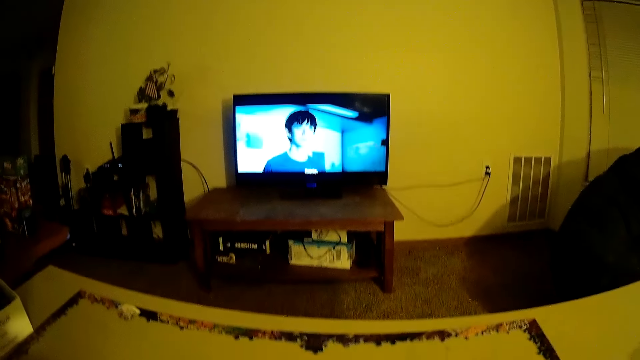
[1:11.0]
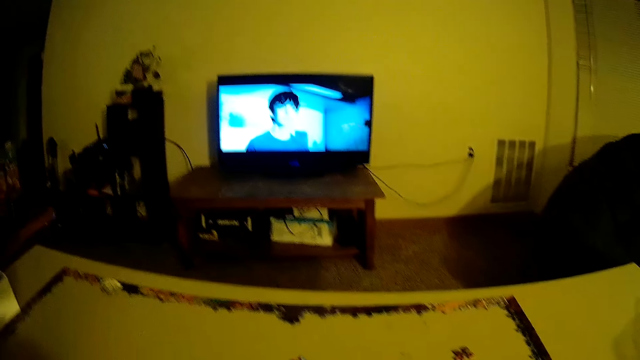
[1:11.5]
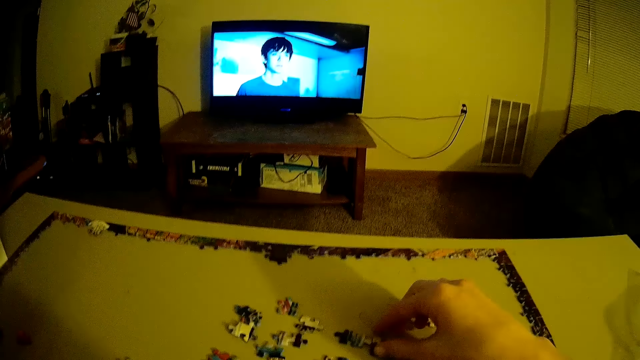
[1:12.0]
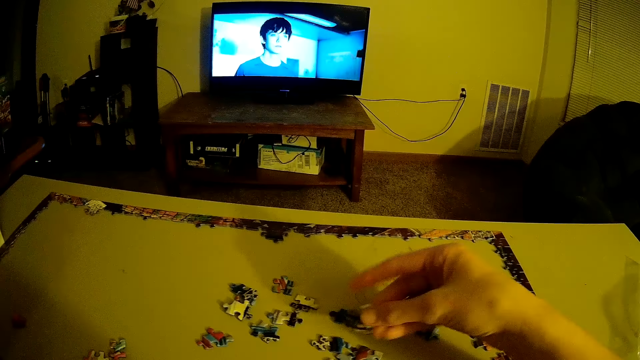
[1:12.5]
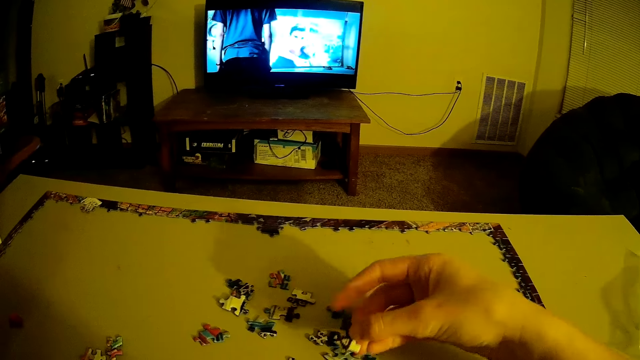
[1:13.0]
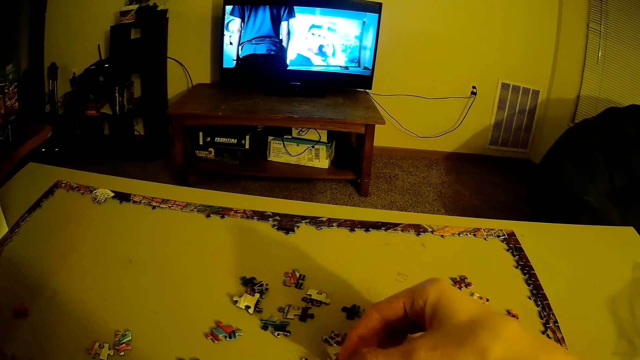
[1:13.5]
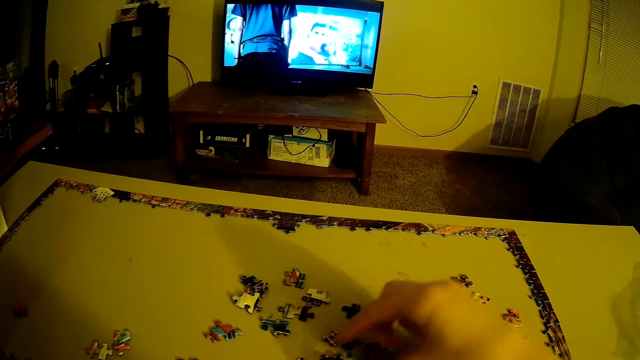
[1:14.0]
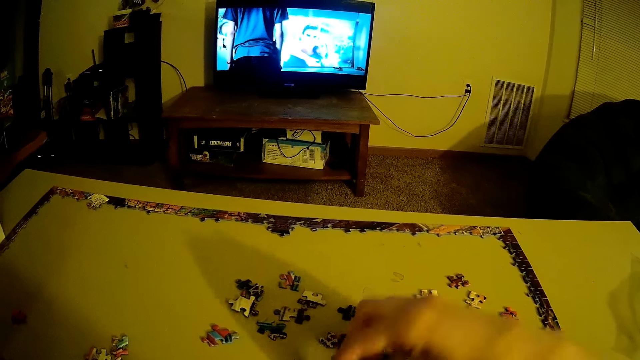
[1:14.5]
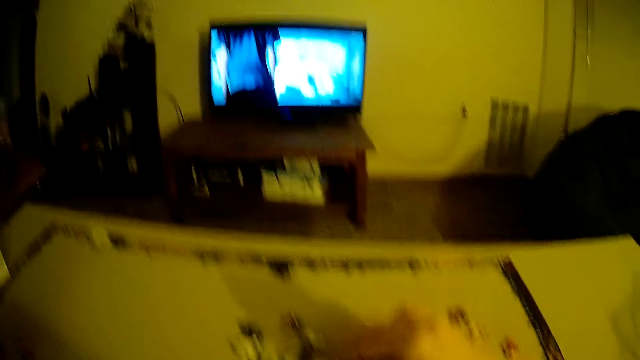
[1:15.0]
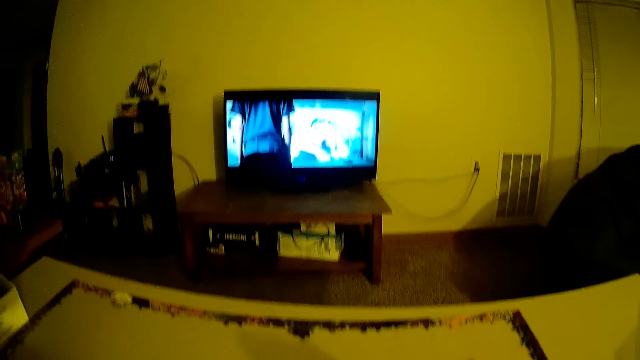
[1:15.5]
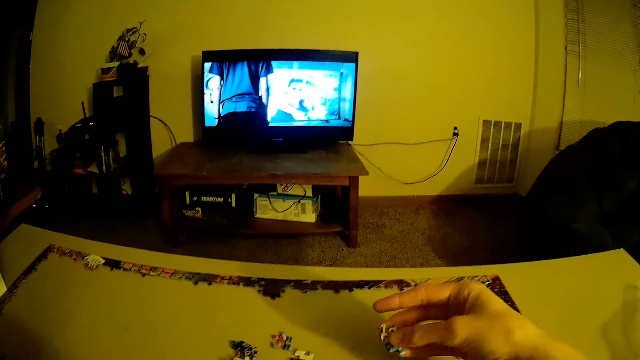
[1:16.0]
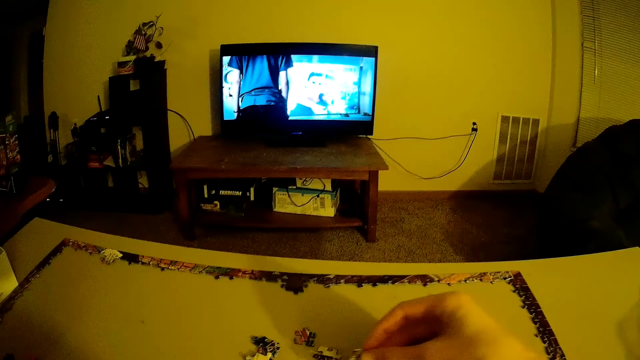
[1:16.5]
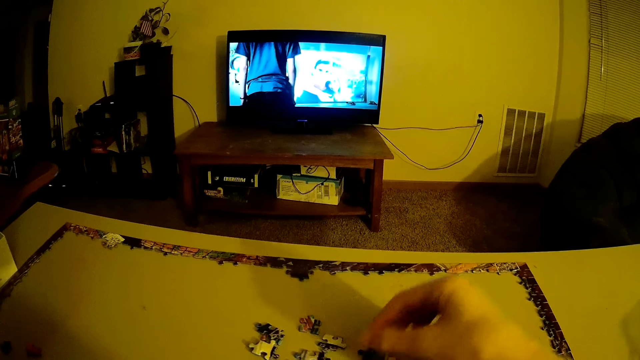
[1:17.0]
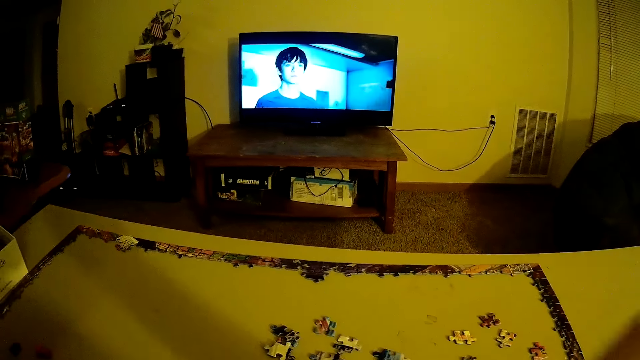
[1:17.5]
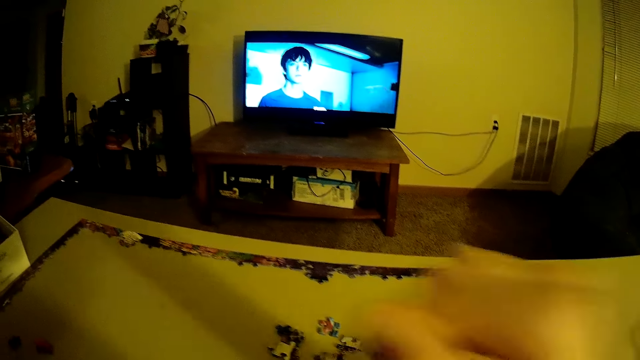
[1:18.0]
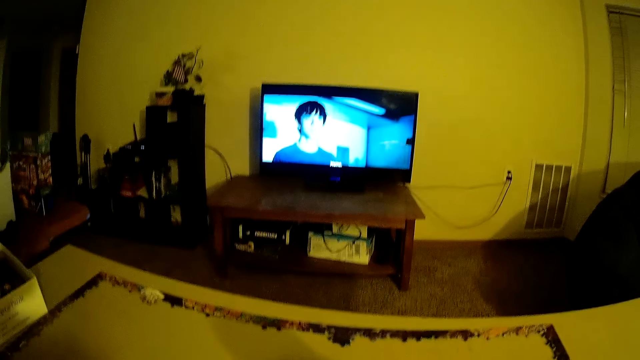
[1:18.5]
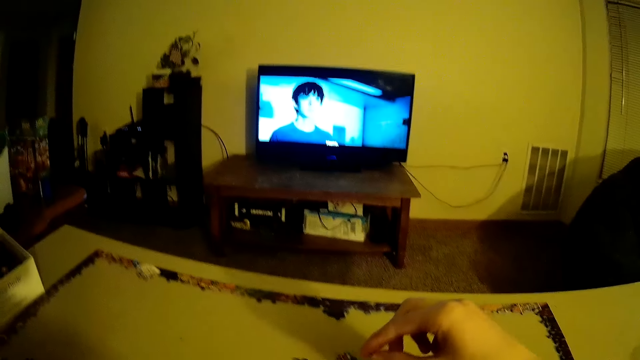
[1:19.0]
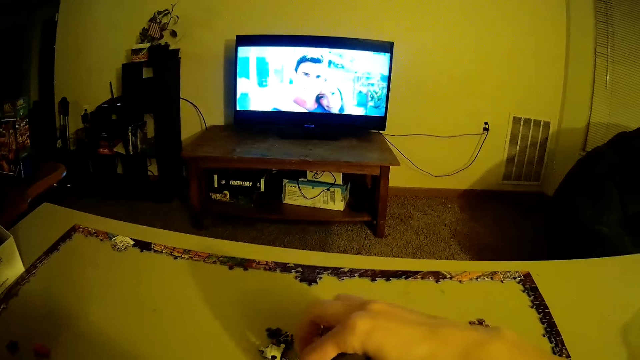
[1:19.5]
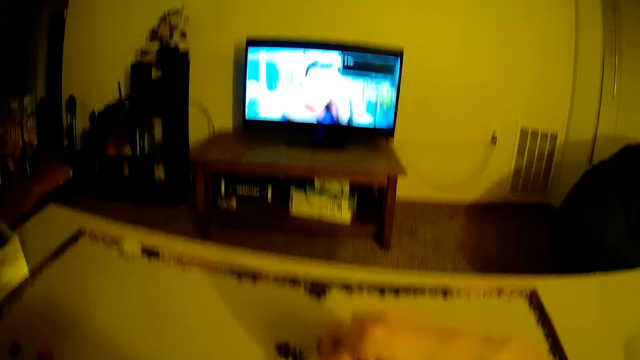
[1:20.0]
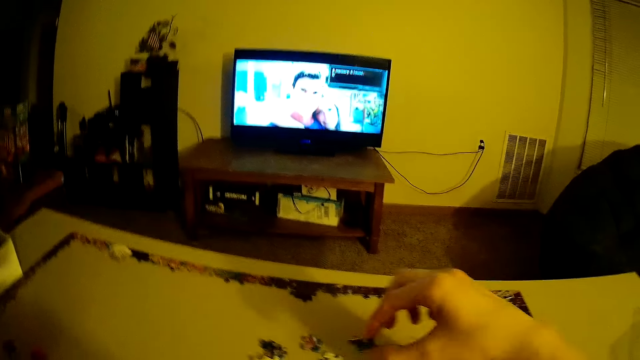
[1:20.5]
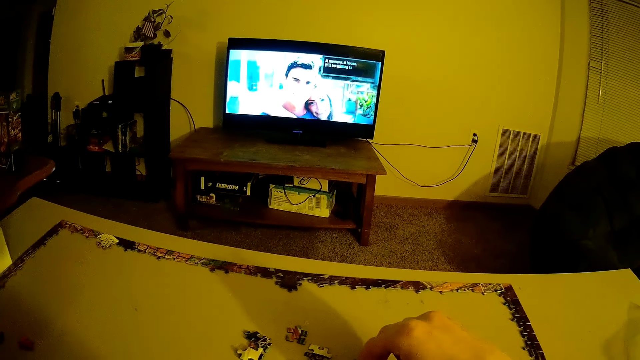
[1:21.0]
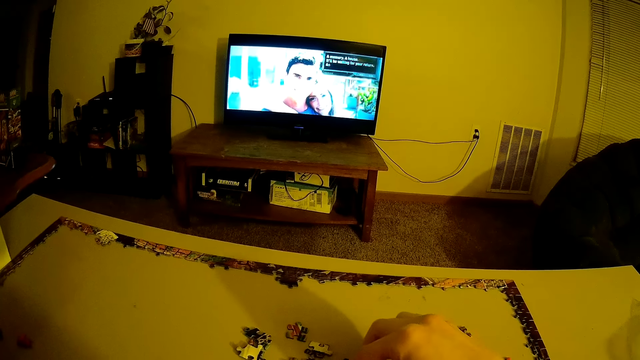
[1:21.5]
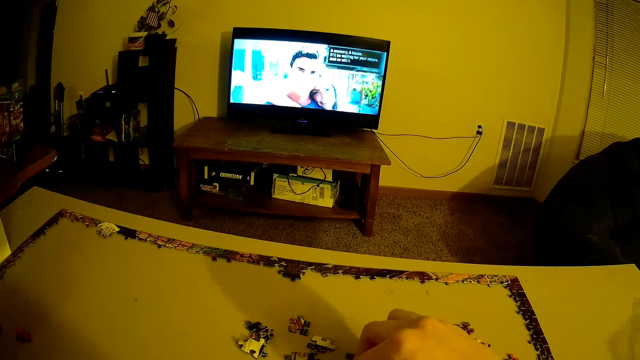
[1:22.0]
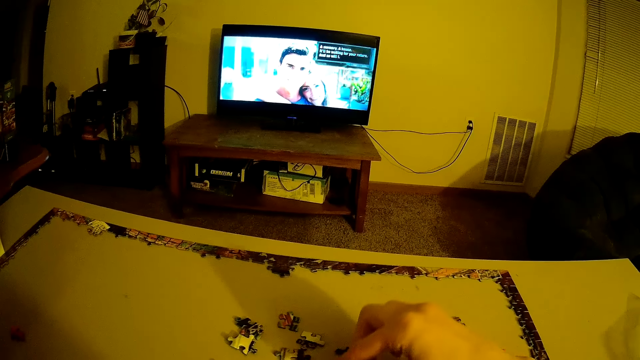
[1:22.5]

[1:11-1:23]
The camera wearer takes a puzzle piece. They put puzzle pieces together.

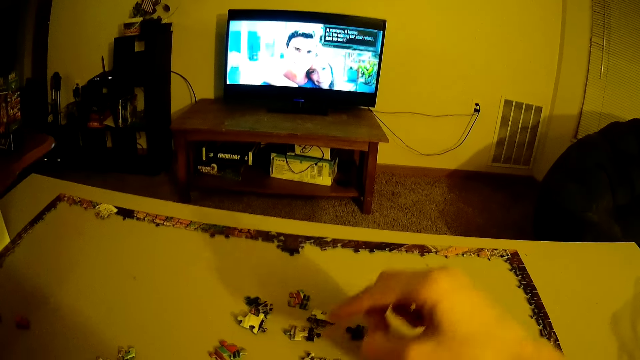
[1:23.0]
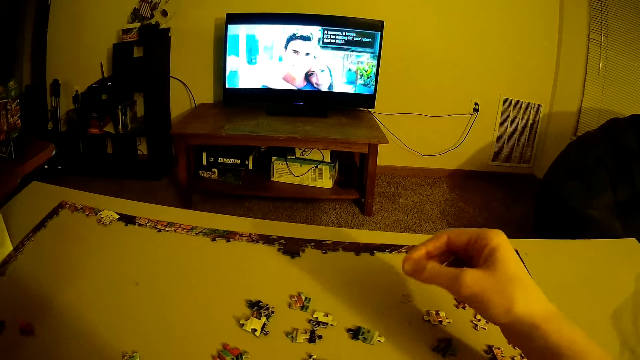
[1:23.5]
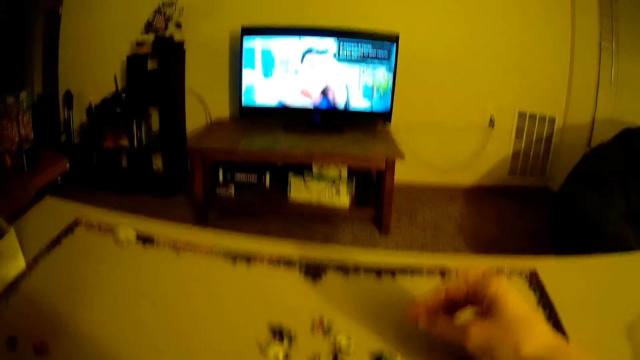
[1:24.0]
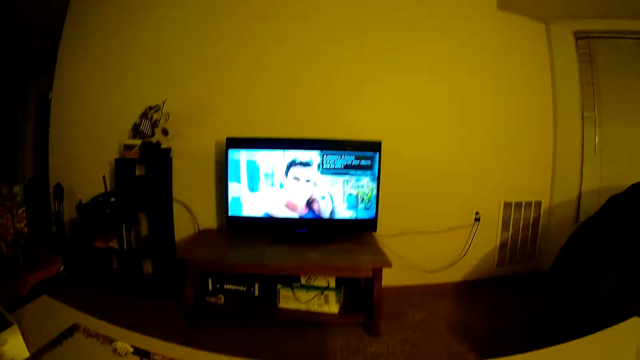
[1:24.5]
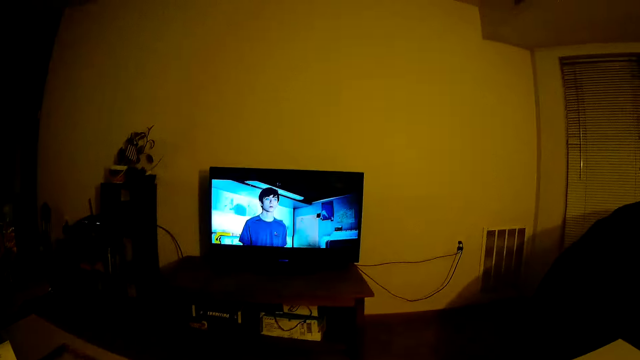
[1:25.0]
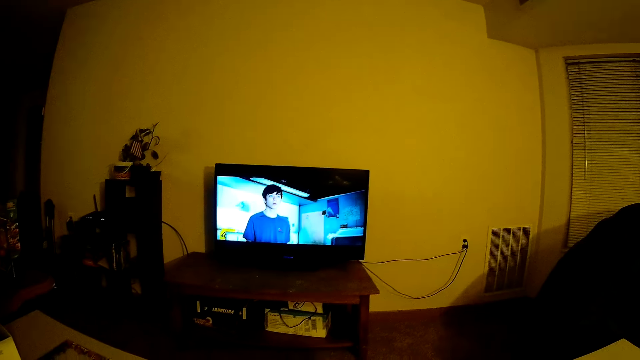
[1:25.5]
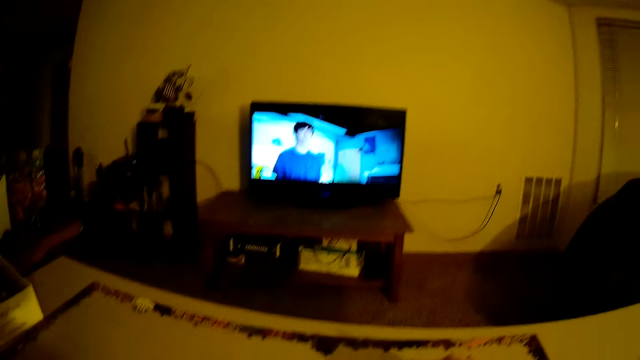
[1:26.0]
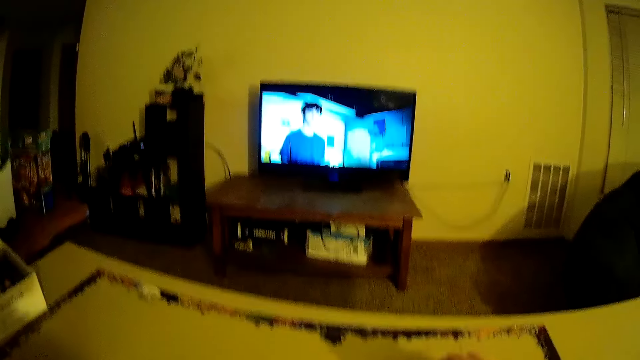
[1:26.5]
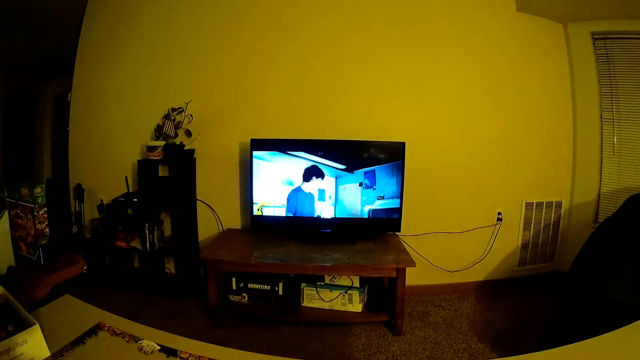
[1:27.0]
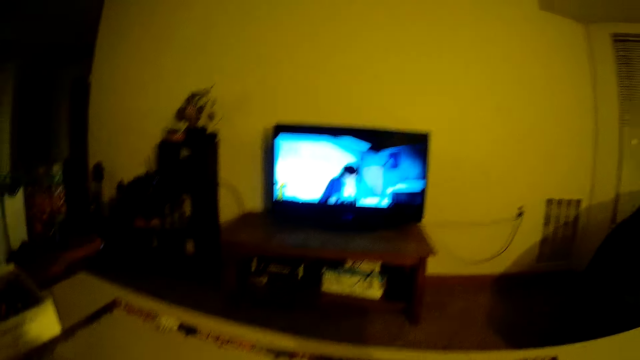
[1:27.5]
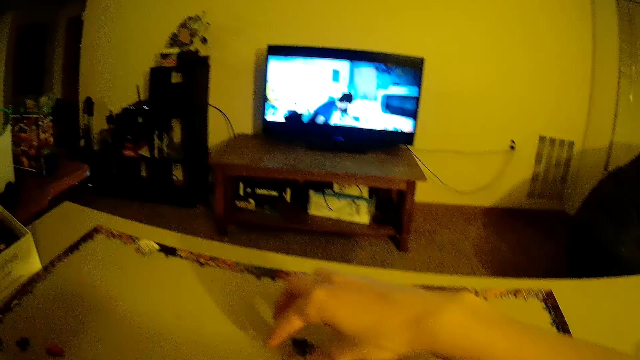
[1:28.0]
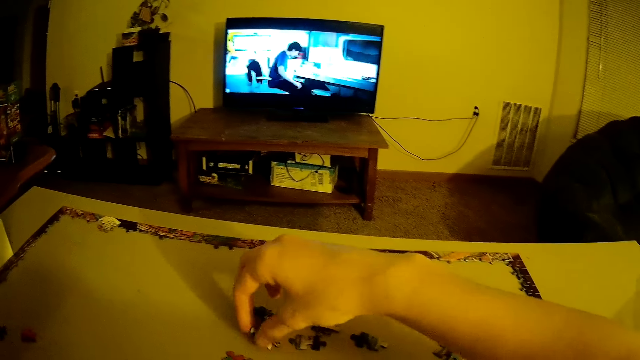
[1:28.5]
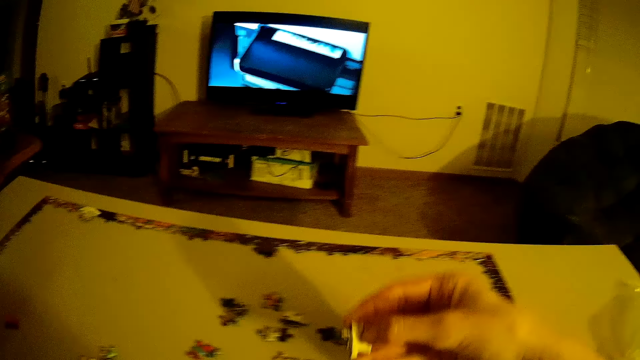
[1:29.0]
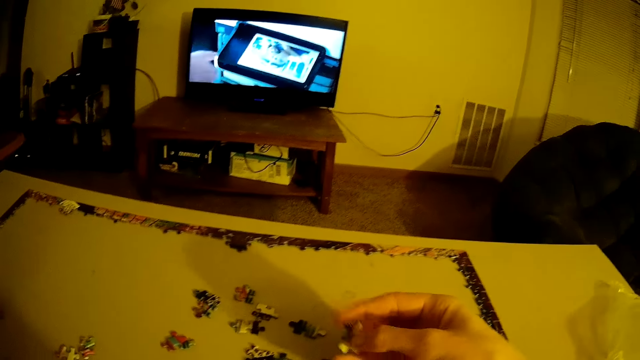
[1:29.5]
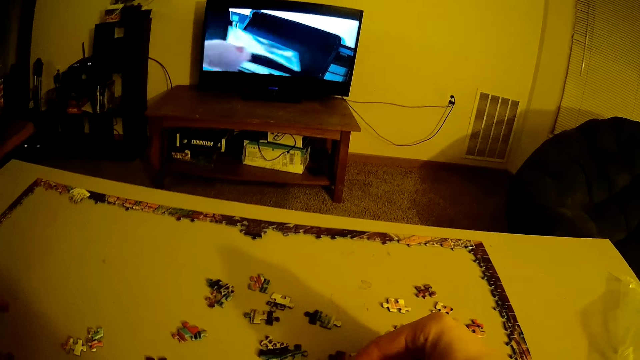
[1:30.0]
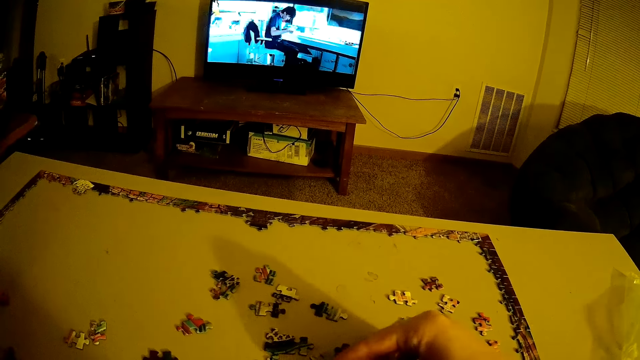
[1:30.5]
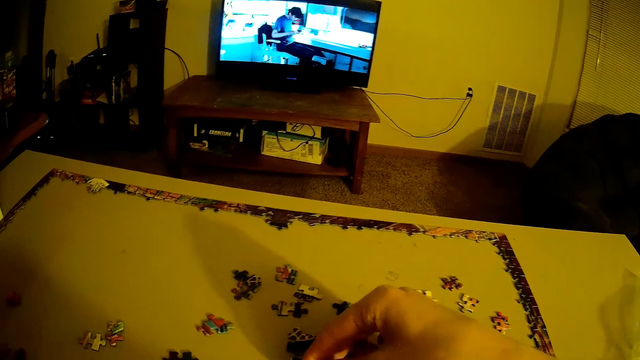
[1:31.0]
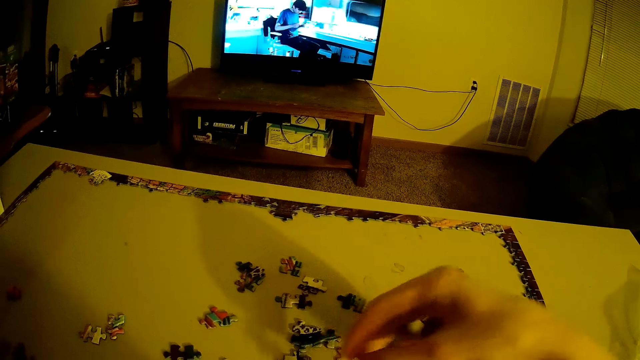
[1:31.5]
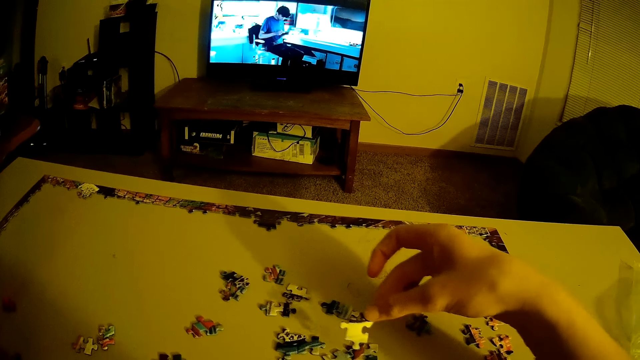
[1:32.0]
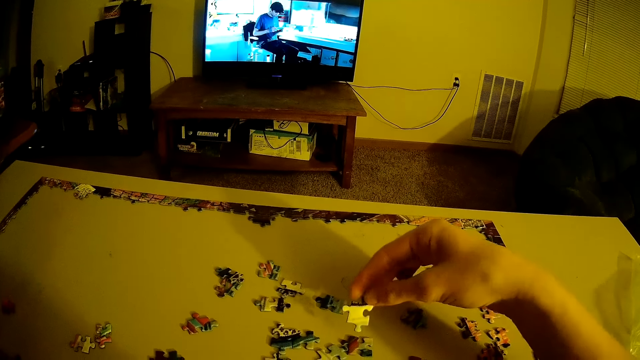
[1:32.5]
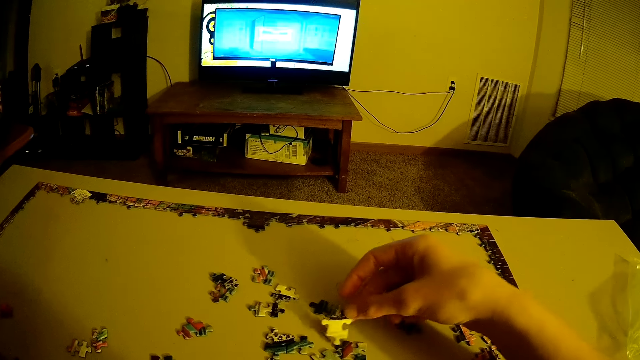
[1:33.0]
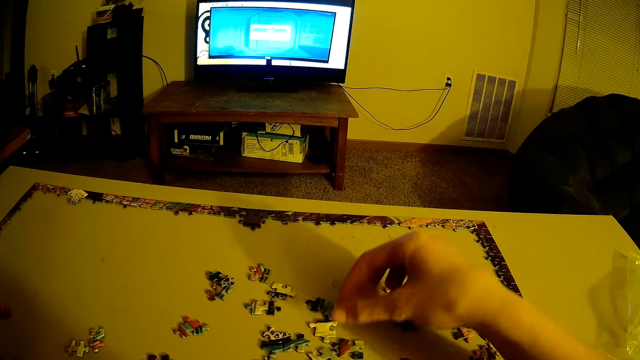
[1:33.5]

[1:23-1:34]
The camera wearer takes a puzzle piece. They put the puzzle piece on the table.
